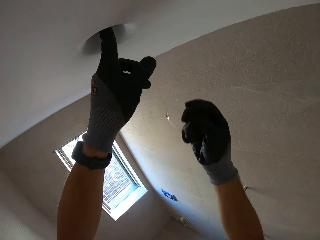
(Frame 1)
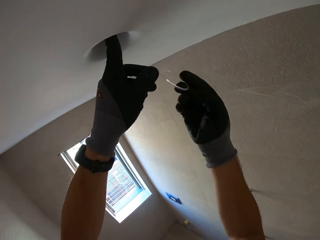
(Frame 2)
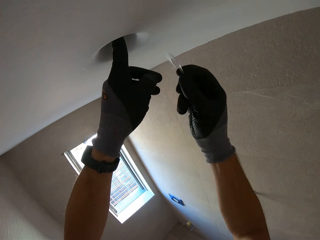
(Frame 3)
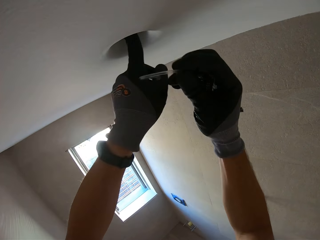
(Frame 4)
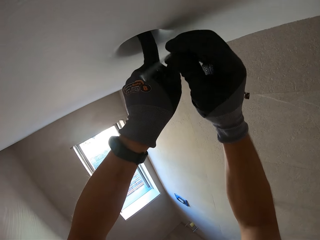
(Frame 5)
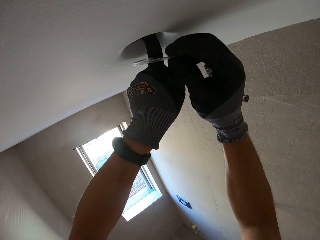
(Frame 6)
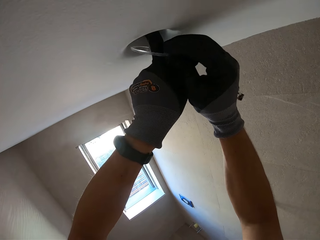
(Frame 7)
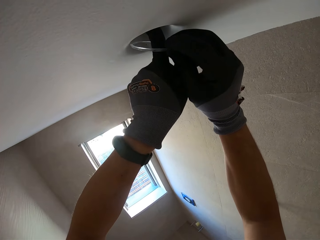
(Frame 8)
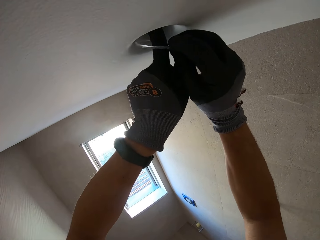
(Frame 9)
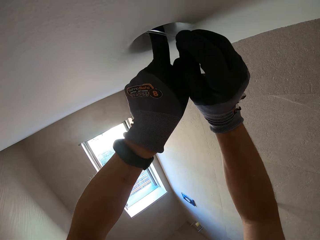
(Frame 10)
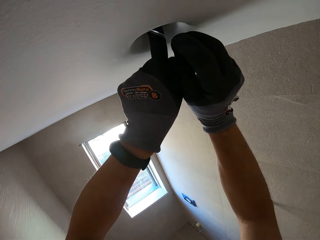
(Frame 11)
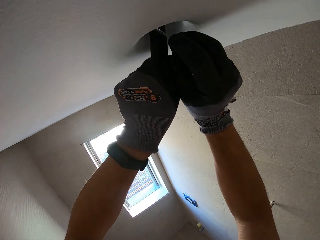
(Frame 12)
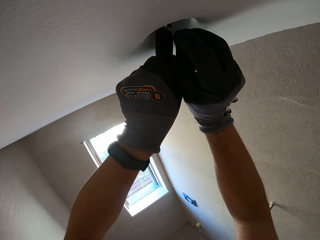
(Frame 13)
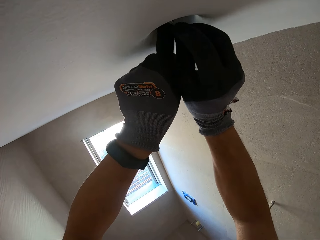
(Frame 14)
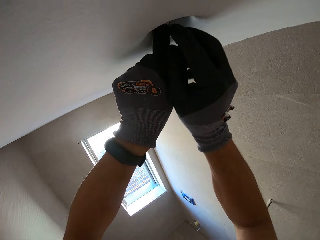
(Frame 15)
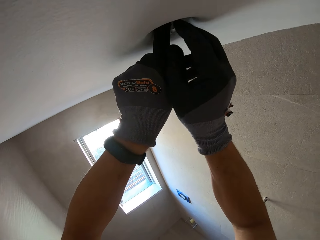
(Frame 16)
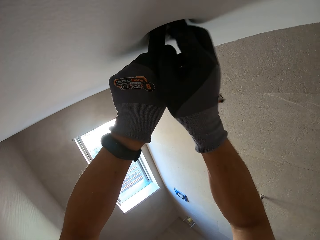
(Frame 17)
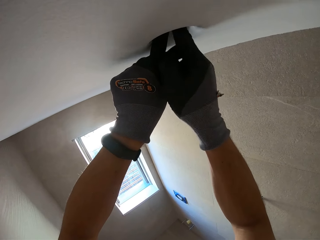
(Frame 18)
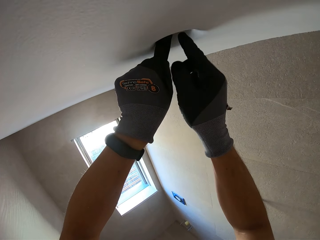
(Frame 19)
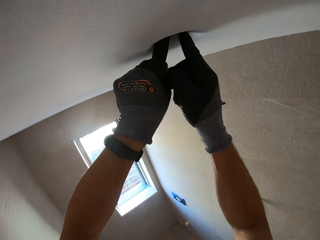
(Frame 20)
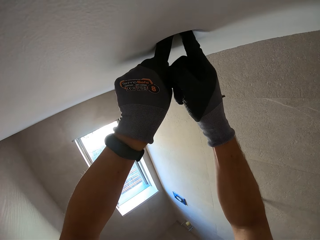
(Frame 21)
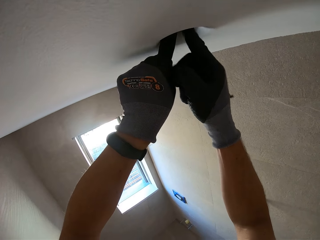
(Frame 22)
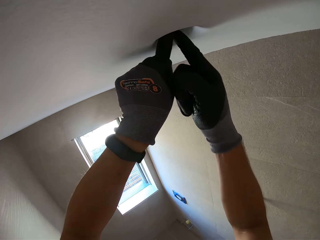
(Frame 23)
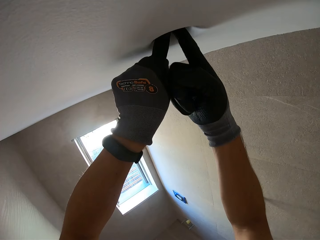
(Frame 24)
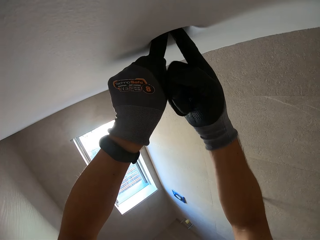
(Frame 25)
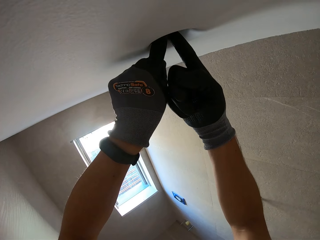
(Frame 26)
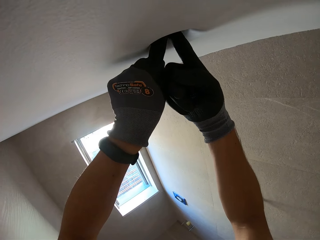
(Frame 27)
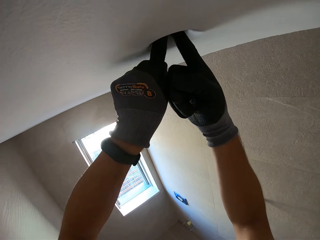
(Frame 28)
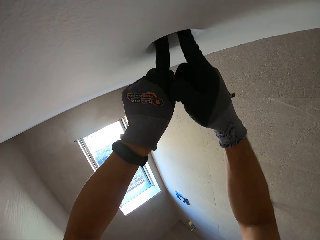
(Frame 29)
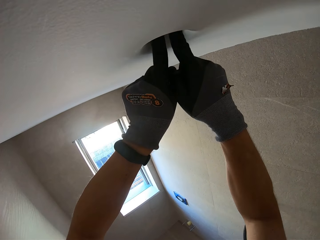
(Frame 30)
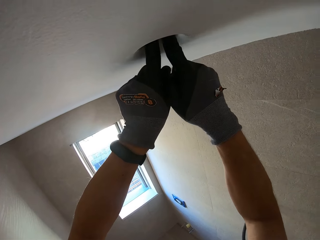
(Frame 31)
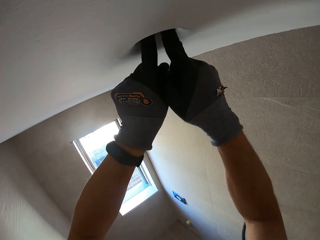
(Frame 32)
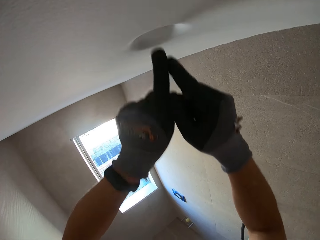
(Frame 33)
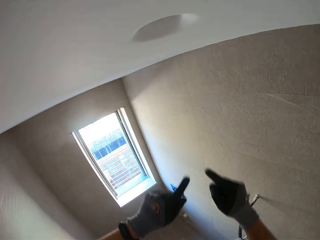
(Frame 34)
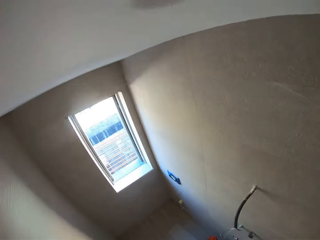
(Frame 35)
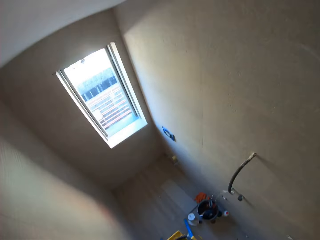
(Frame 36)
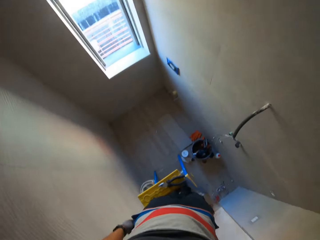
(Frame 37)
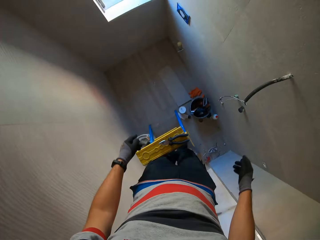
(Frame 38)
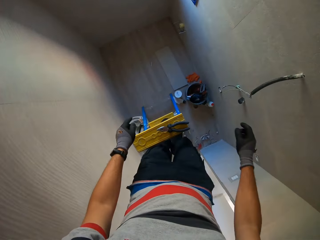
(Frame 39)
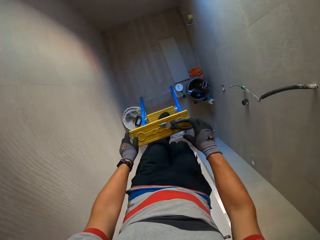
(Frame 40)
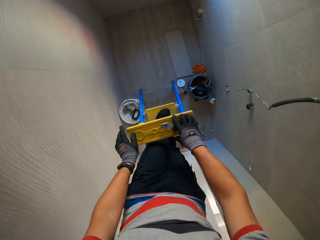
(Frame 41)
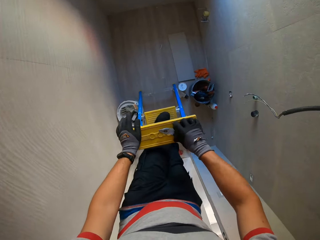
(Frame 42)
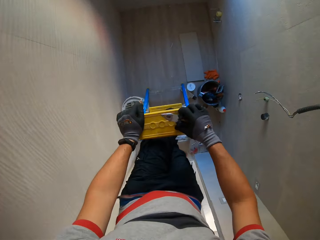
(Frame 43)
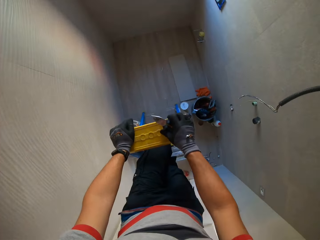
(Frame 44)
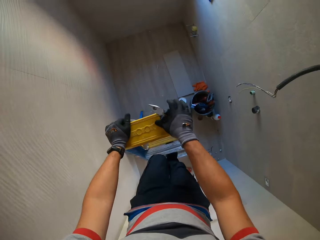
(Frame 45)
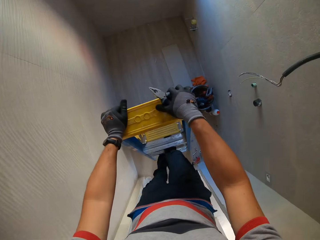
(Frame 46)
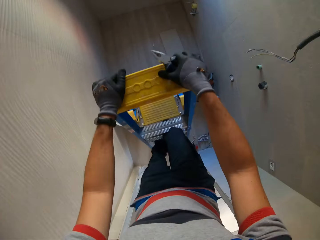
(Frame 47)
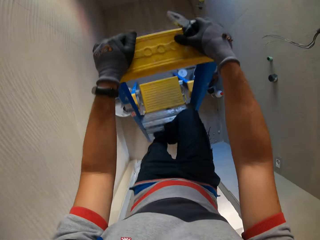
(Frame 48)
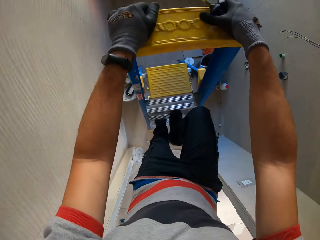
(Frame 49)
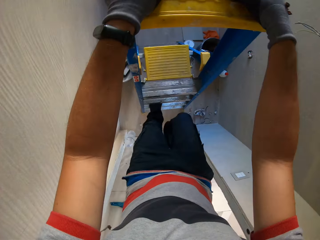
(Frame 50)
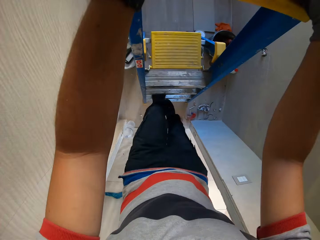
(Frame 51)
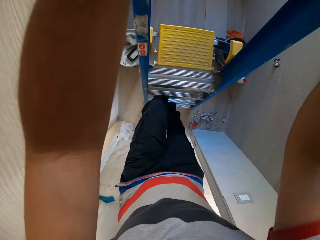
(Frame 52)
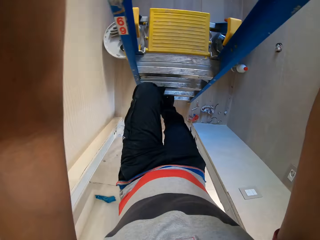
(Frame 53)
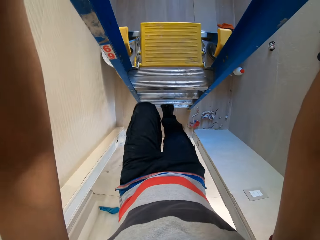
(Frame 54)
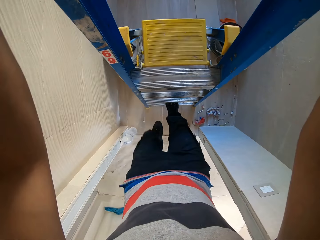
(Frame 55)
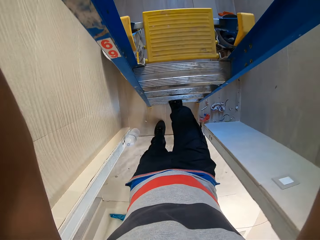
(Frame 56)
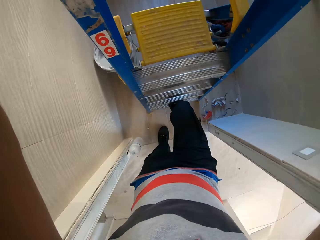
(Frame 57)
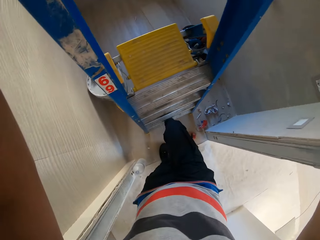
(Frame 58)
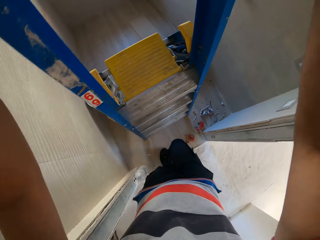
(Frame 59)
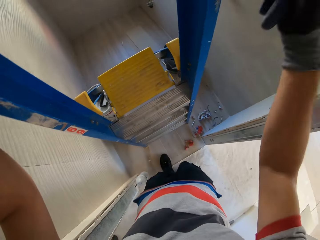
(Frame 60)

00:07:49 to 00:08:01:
The camera wearer takes the round metal. They cover the bulb with a glass. They fix the round metal. They take the pliers from the ladder top. They step down the ladder.

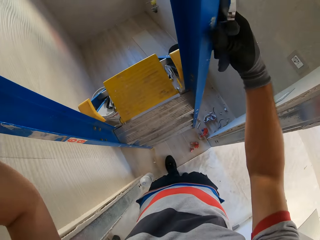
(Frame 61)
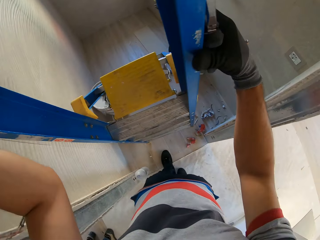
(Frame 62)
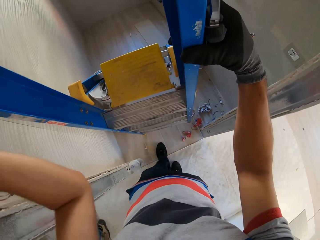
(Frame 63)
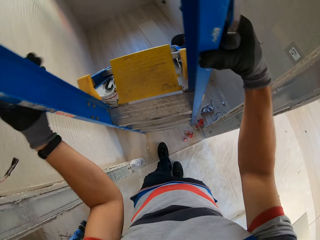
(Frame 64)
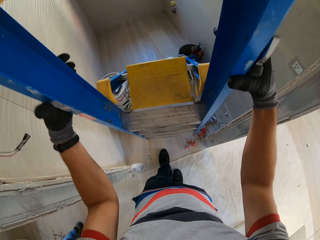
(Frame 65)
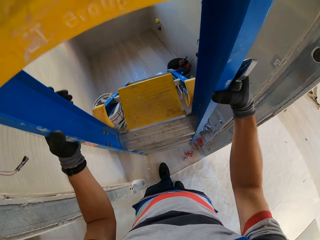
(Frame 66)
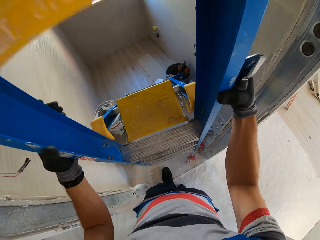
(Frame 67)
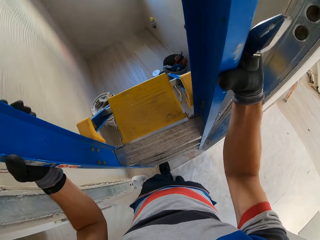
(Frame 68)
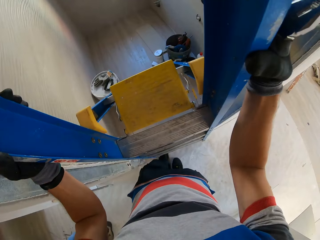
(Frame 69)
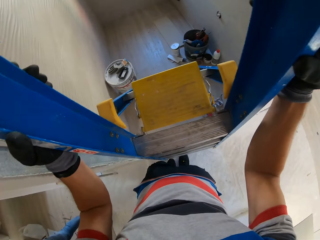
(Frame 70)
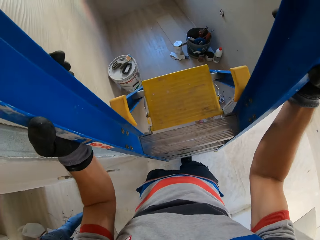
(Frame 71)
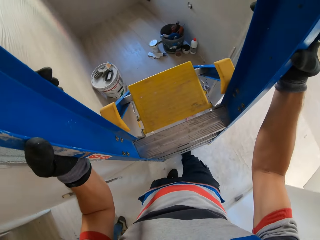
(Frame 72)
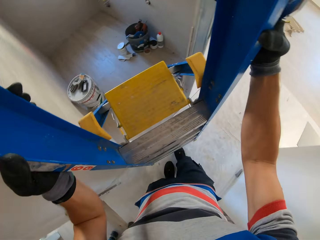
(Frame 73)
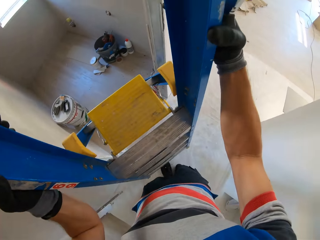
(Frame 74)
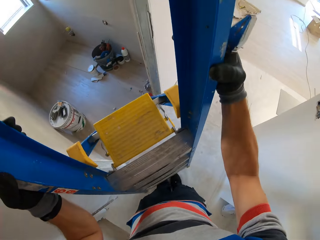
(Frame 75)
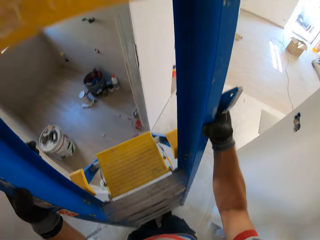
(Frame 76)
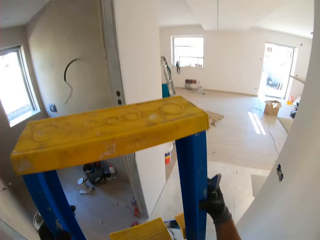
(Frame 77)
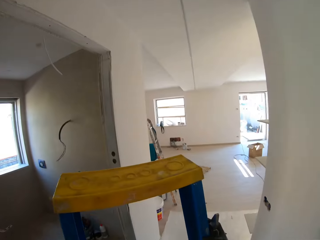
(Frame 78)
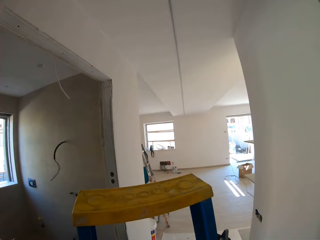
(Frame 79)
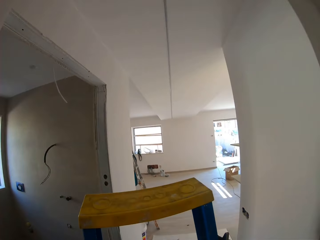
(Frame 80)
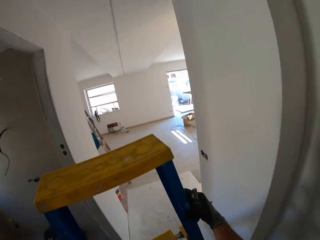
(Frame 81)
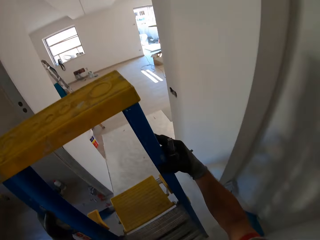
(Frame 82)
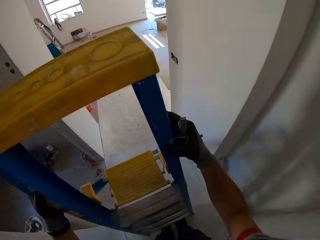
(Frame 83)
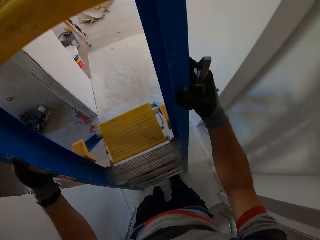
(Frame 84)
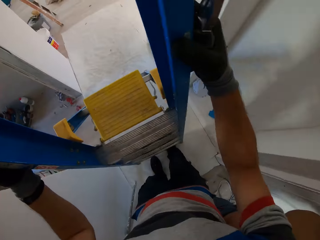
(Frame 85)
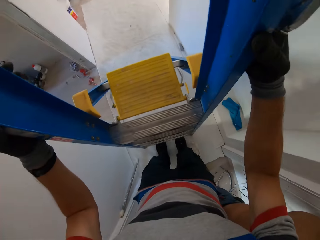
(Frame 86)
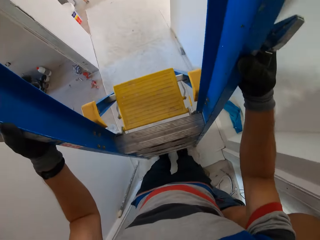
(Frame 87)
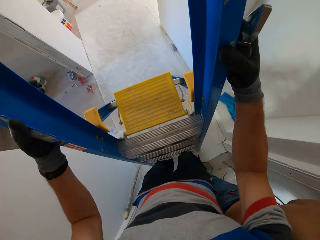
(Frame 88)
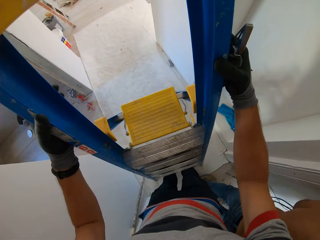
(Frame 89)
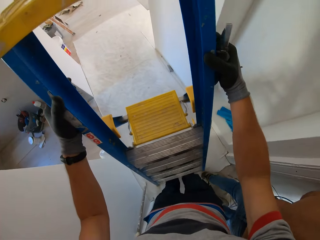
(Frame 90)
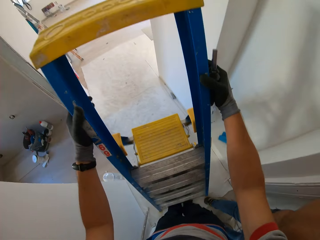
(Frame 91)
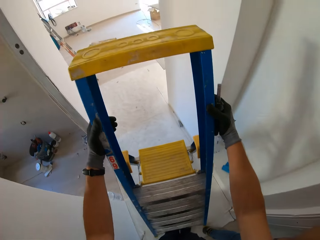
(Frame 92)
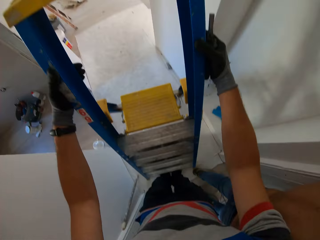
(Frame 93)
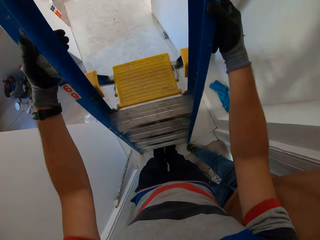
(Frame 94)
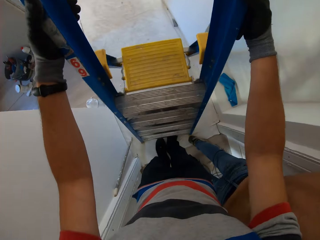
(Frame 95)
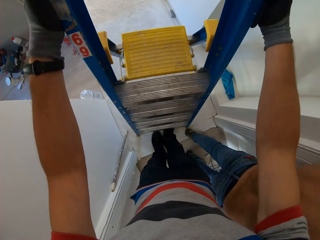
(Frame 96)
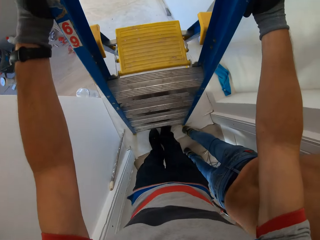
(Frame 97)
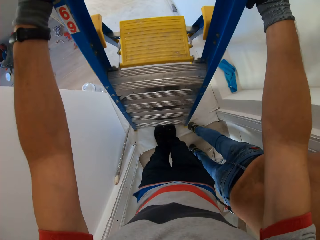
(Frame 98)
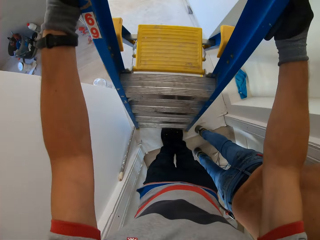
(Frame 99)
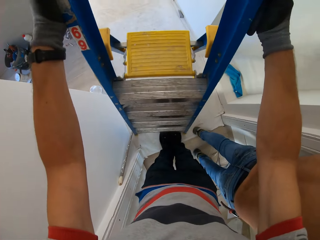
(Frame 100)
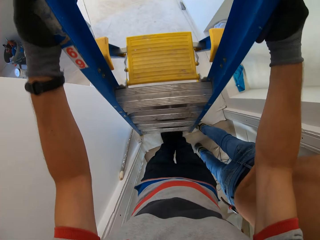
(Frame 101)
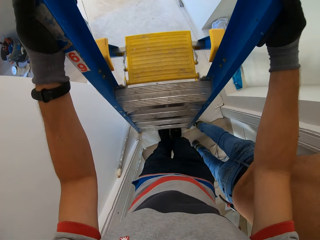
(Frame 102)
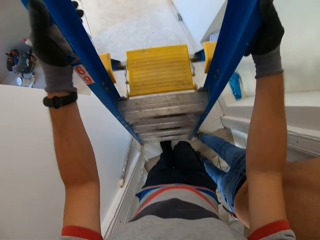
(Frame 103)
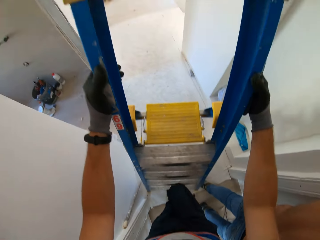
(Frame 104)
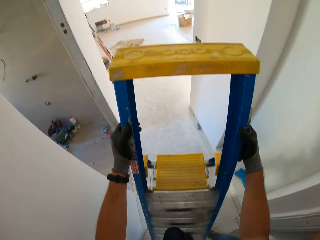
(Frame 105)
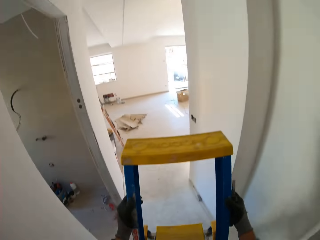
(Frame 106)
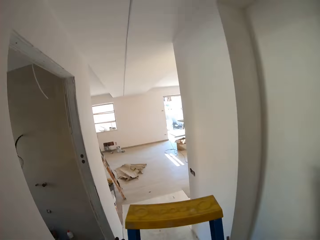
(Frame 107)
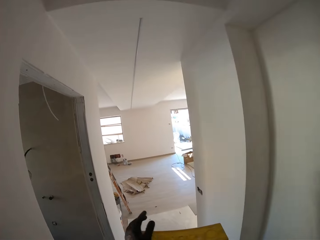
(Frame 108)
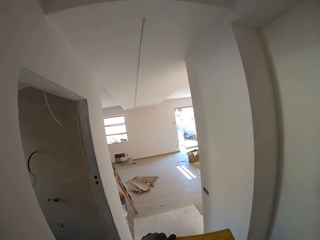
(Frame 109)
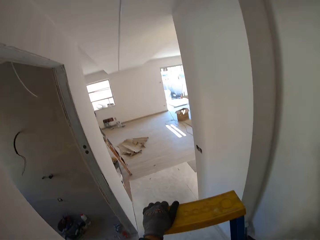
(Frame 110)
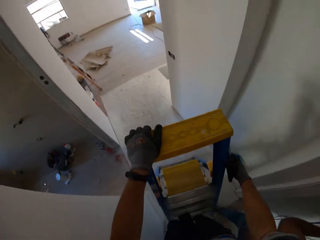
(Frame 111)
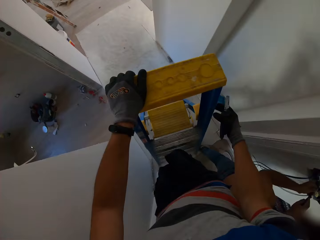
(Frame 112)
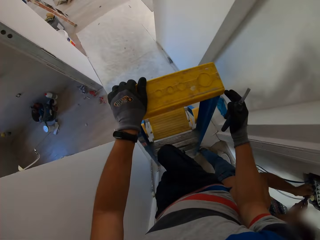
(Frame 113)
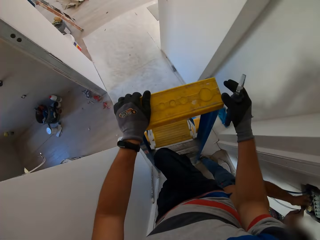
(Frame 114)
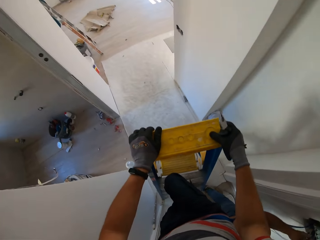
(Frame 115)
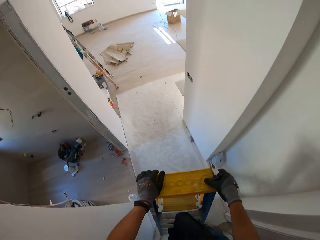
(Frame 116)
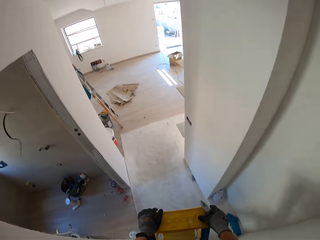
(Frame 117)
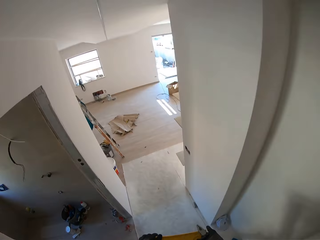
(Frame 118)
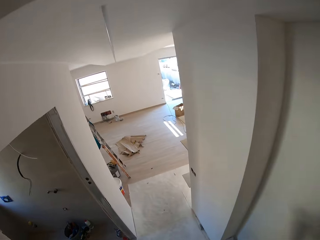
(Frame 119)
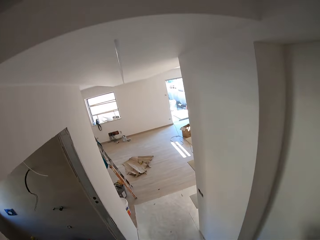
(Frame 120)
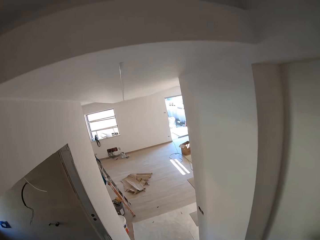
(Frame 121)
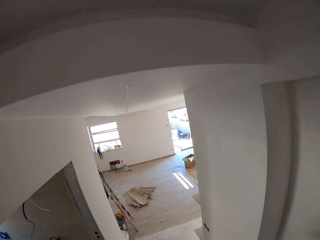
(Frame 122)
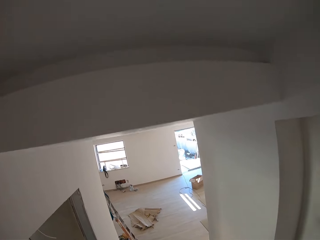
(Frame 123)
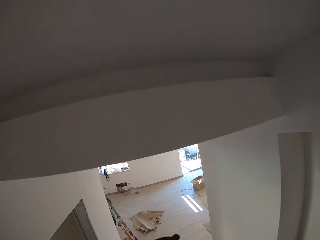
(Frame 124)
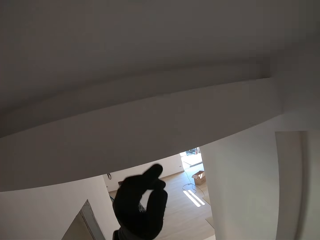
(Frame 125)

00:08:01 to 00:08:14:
The camera wearer picks the ladder. They move the ladder. They drop the ladder. They climb the ladder.
